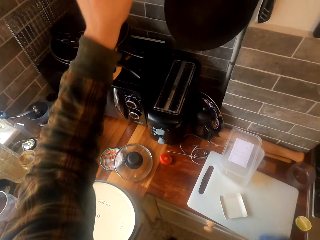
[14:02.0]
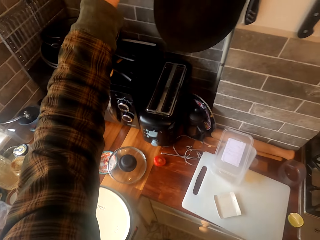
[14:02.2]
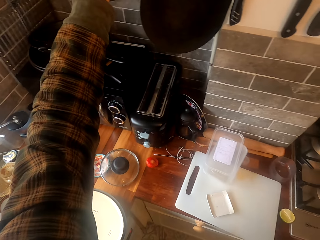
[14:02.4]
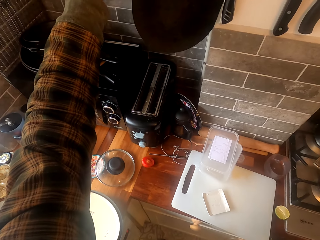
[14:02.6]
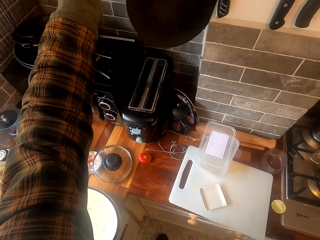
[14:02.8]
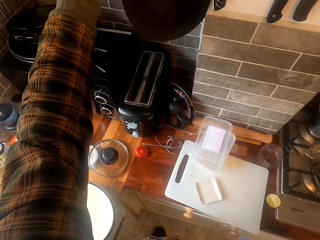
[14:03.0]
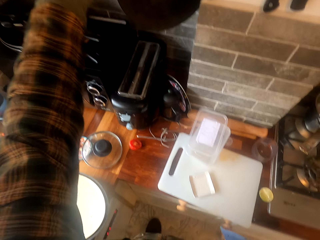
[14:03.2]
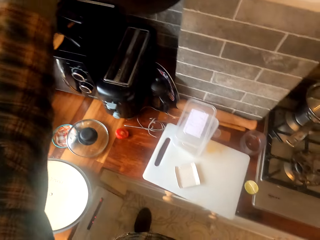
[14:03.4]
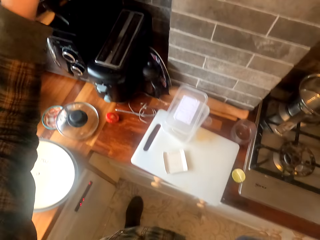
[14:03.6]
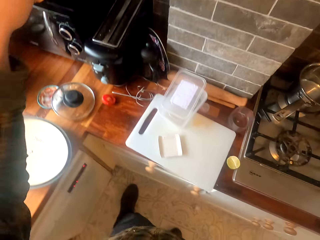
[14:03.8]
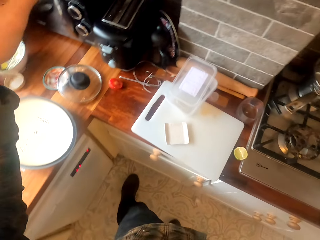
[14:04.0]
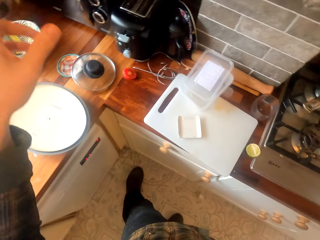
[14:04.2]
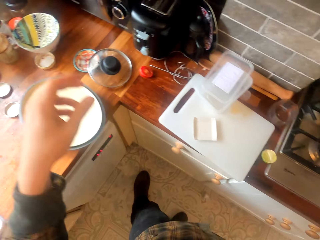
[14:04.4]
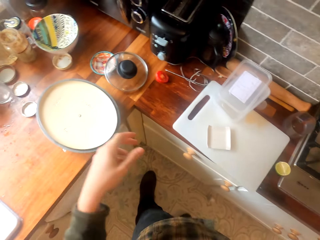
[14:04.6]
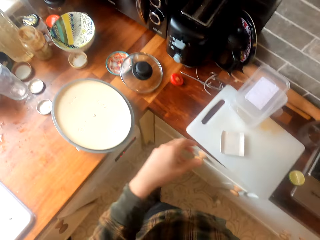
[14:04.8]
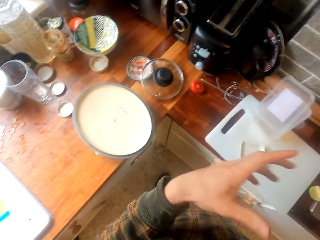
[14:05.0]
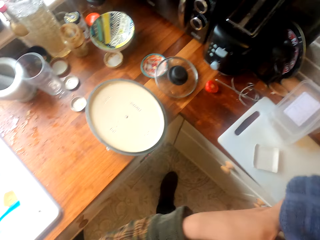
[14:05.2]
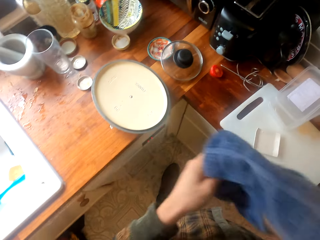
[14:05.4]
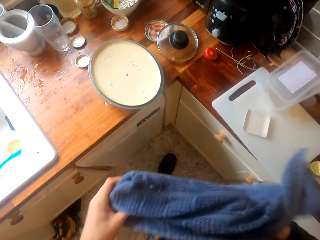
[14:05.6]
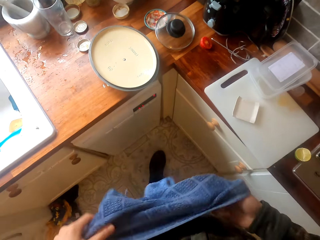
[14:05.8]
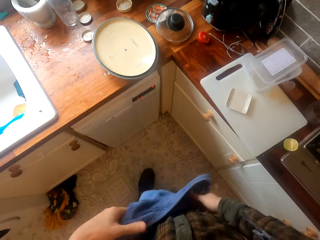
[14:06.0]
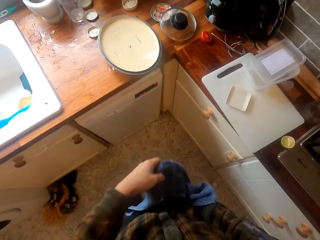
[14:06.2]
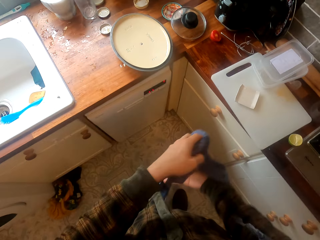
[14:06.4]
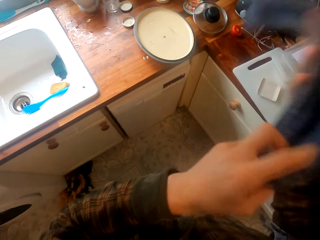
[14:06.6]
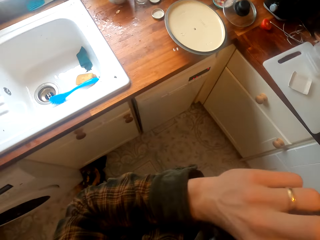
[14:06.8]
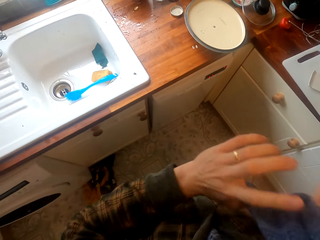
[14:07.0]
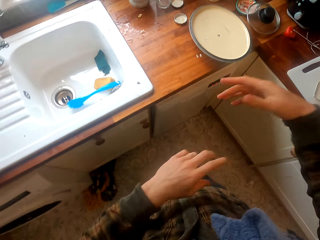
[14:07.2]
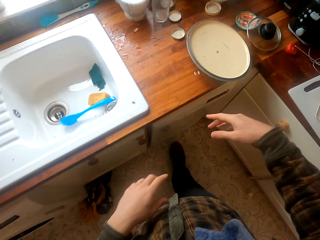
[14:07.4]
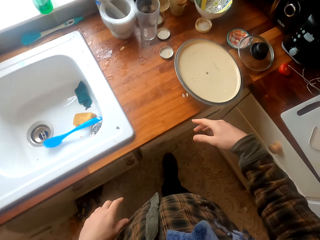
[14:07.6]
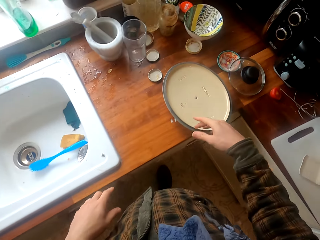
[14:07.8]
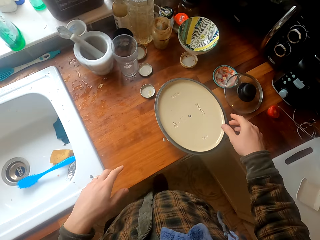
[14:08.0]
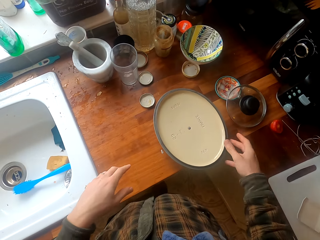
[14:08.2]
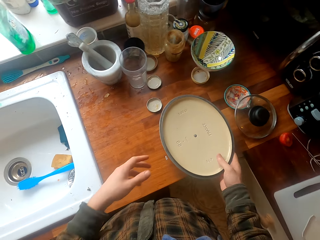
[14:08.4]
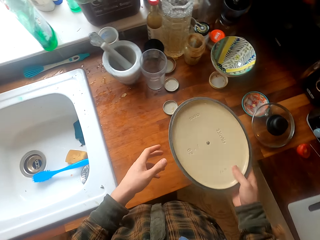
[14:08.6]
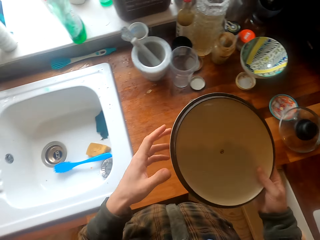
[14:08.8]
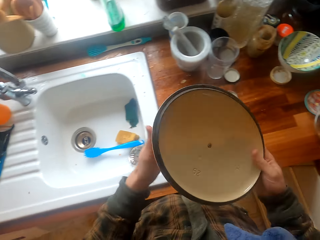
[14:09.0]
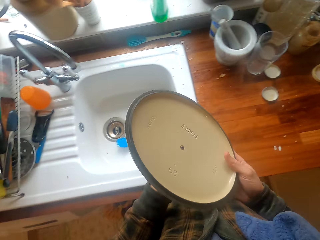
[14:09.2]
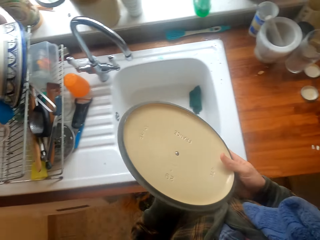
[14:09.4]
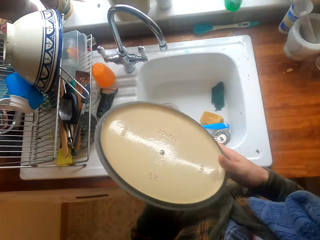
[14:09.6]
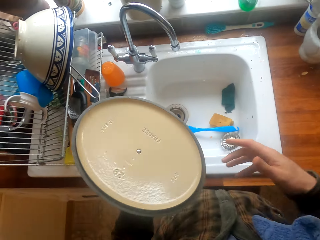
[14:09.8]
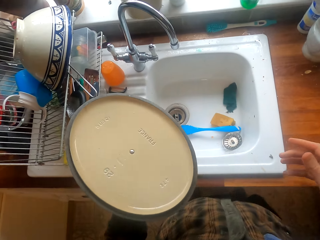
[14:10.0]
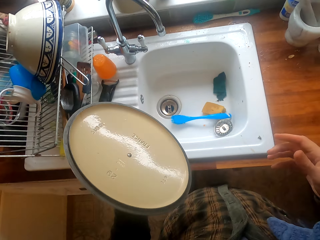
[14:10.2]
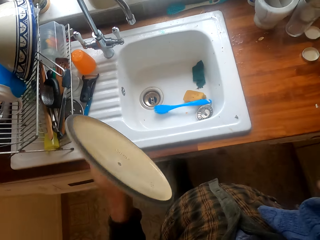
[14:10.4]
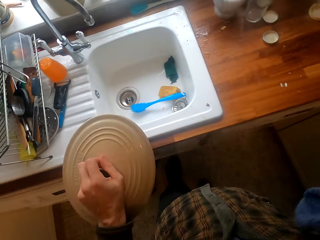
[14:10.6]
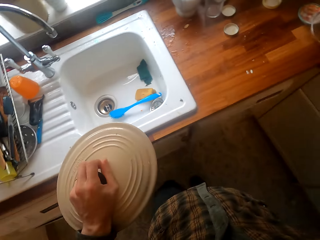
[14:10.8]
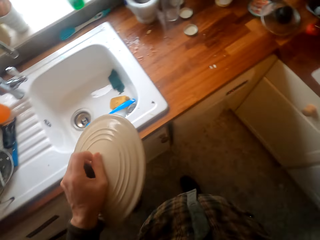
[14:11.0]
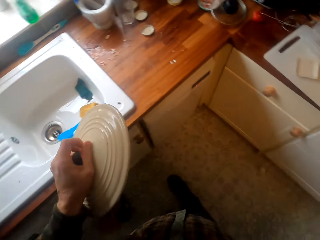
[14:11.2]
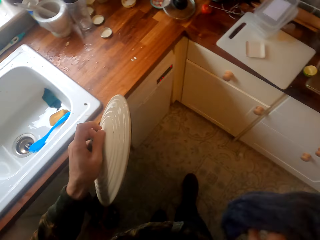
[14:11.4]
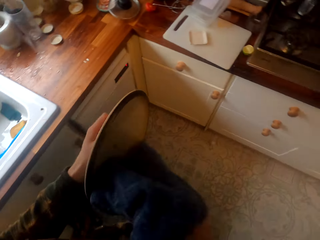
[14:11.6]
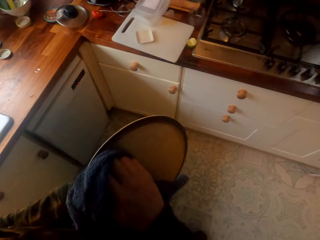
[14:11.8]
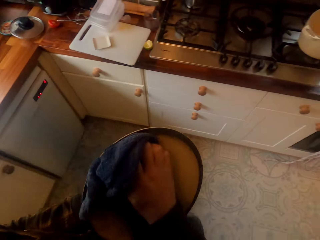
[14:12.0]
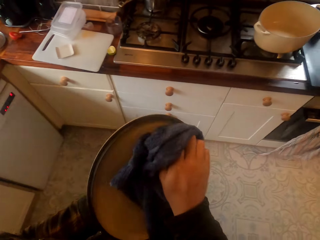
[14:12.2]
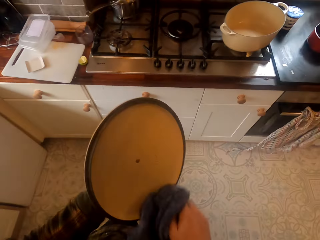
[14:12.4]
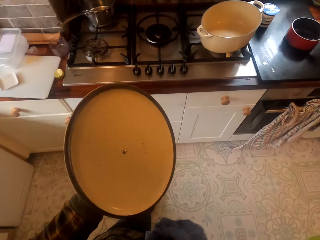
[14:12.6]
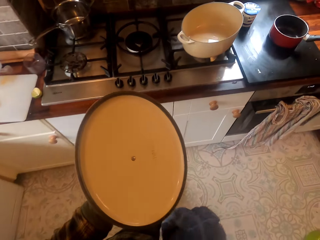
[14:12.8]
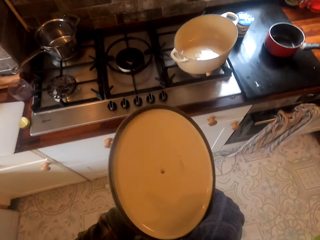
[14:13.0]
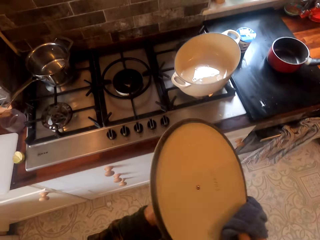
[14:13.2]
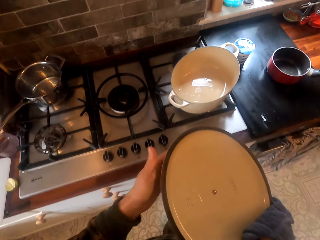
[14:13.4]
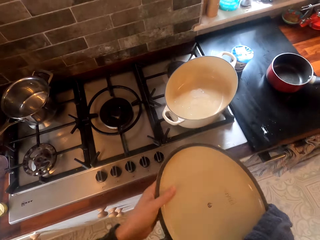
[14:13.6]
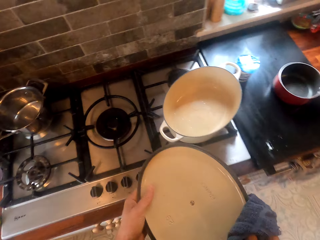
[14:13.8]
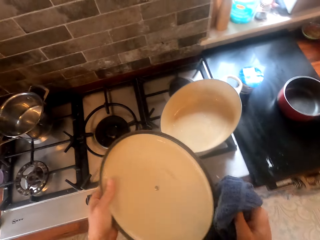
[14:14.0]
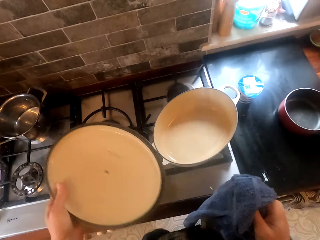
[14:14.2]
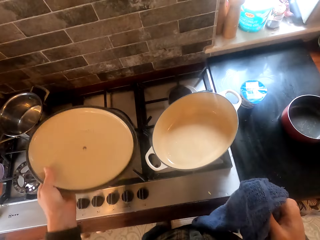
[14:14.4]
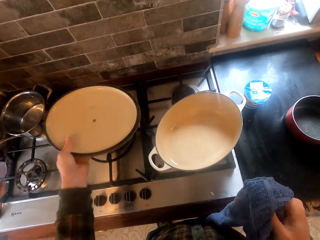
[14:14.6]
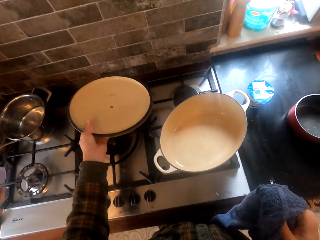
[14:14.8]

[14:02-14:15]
The camera wearer hangs the jar on the wall. They move the towel on the hands. They put the towel on the shoulder. They pick up a cooking lid from the cabinet. They take the towel. They wipe the cooking lid with the towel. They converse to a woman.

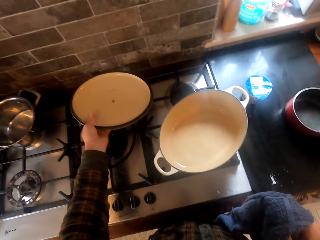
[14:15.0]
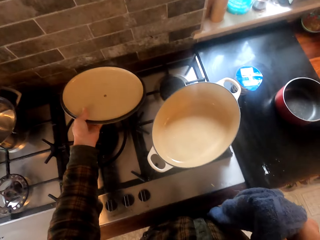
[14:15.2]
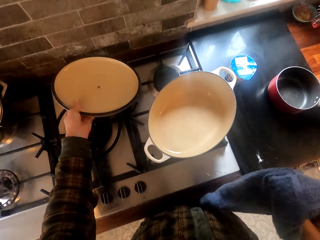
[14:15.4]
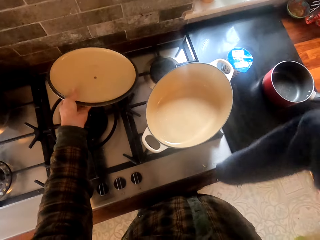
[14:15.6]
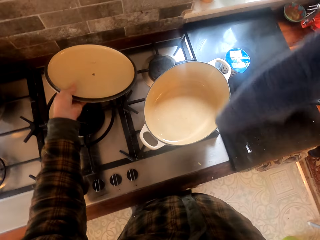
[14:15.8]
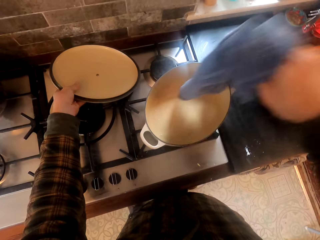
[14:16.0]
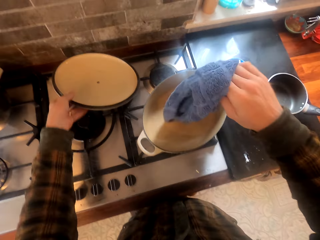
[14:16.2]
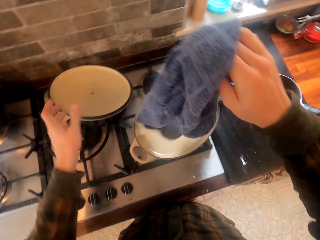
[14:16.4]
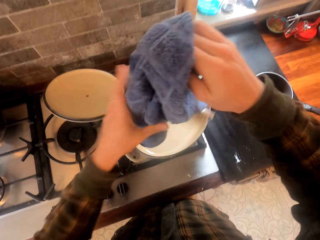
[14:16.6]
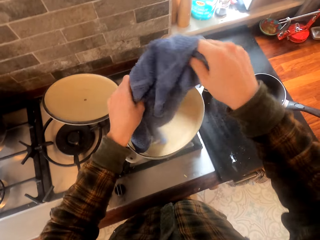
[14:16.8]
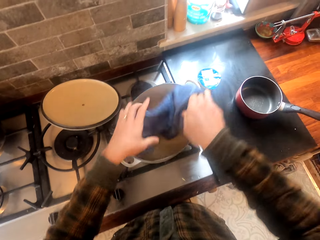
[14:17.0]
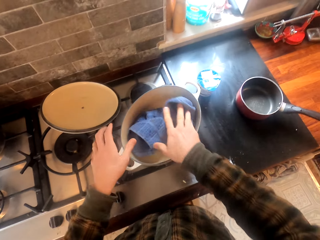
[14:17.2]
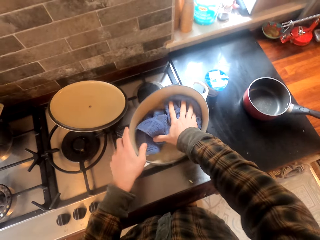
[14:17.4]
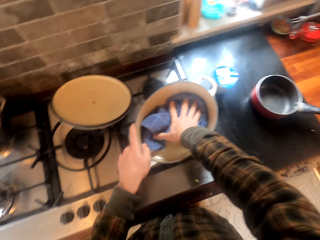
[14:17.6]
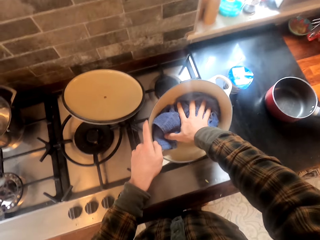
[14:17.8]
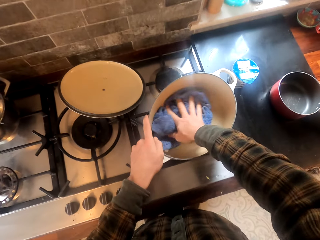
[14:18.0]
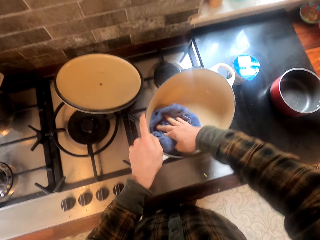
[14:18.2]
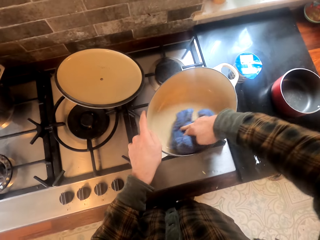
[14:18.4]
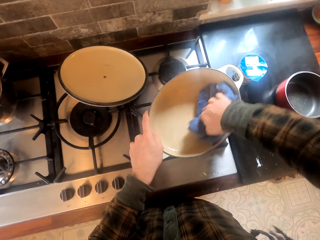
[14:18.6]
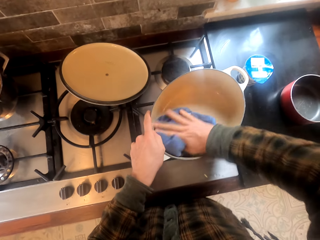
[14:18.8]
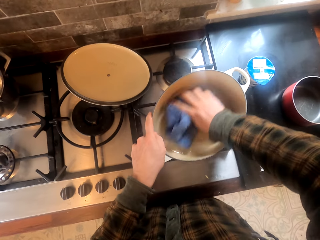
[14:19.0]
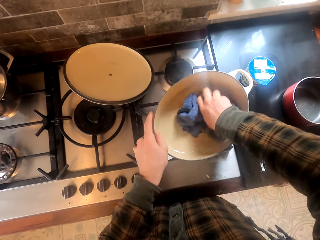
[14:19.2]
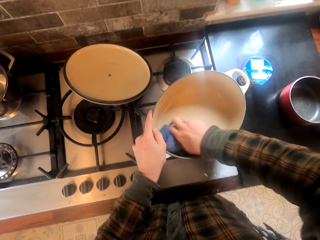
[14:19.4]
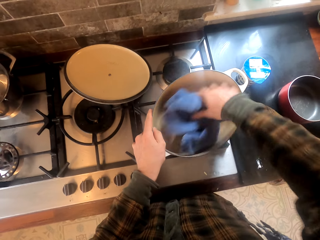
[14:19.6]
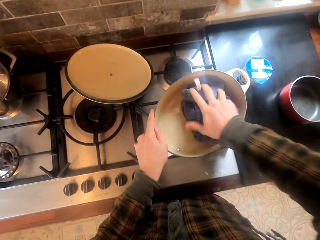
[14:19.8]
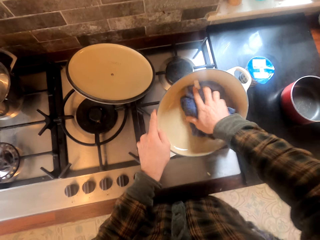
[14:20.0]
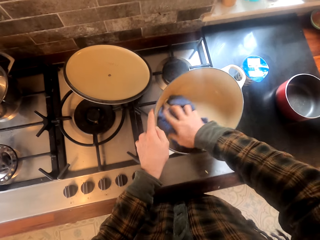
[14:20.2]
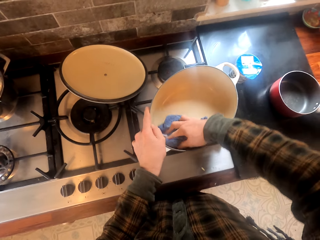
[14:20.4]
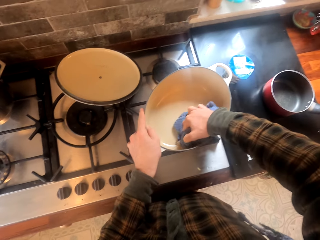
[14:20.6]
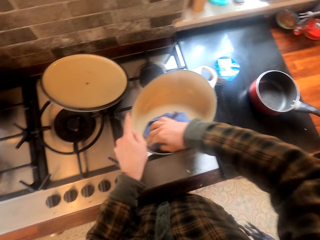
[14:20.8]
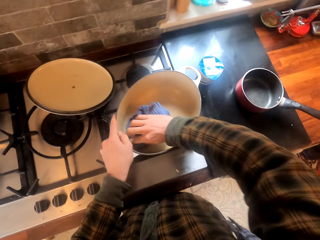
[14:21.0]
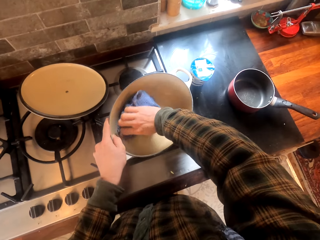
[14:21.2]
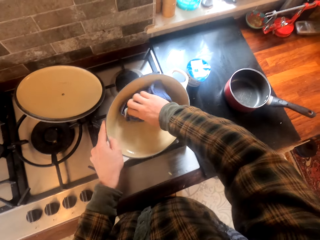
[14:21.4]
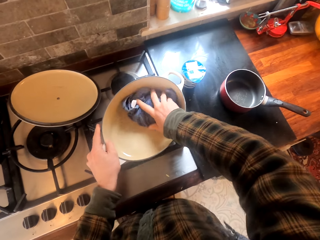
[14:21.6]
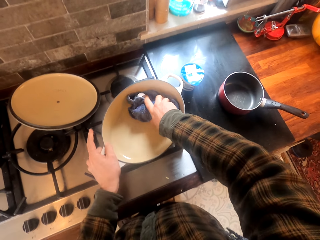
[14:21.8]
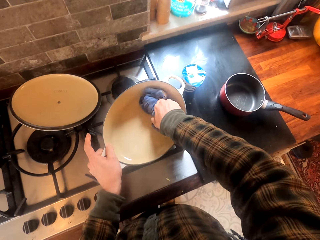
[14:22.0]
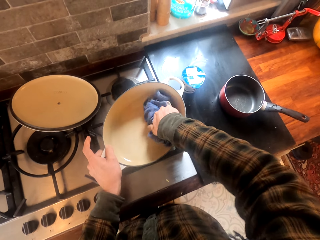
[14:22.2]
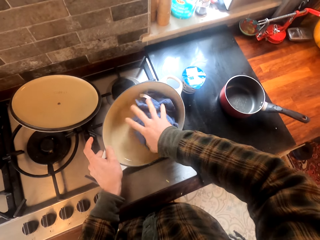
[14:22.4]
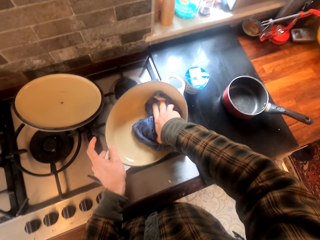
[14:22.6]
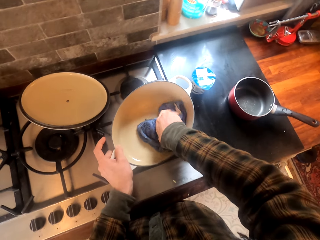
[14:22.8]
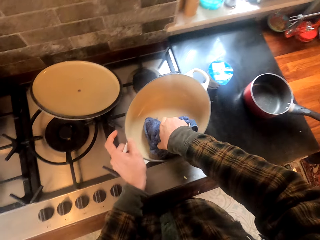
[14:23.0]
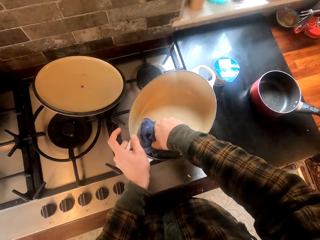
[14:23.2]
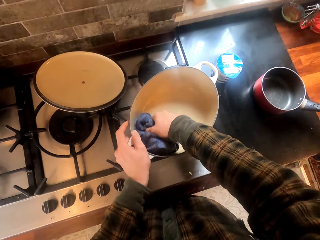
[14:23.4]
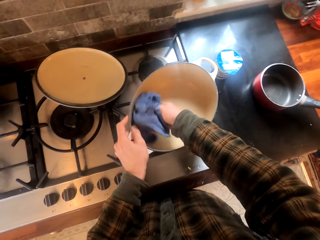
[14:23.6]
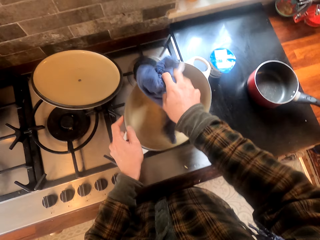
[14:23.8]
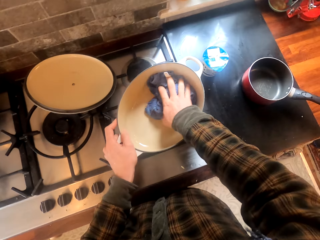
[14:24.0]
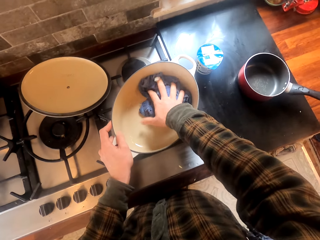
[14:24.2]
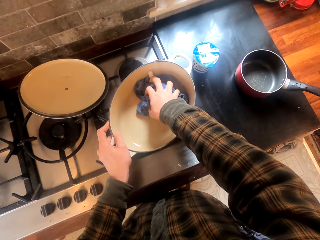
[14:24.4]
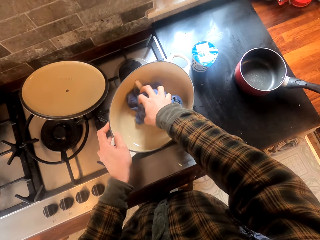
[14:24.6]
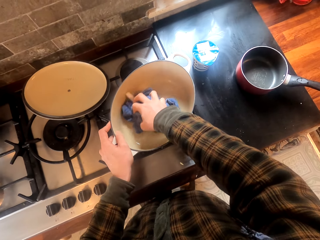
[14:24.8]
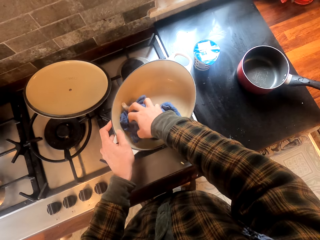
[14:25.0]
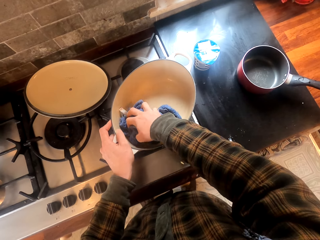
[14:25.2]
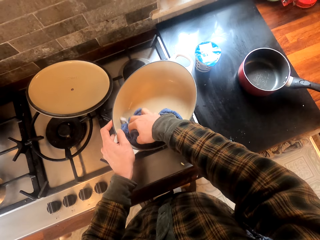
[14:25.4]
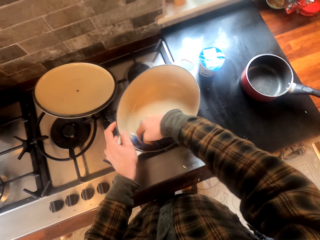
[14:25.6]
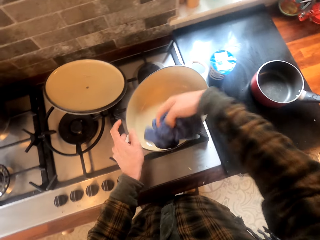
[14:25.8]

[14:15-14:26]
The camera wearer places the lid on the cooker. They lift the towel on a bowl. They put the towel in the bowl. They wipe the bowl with the towel. They converse to a woman.
